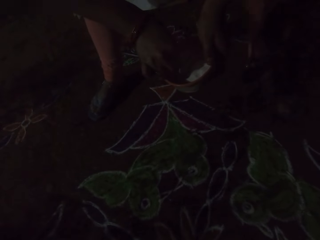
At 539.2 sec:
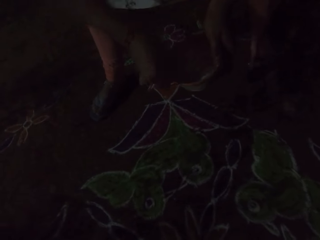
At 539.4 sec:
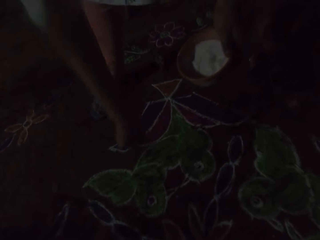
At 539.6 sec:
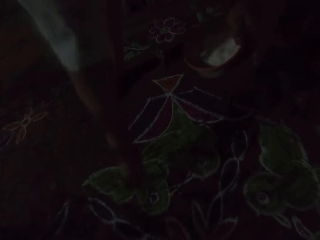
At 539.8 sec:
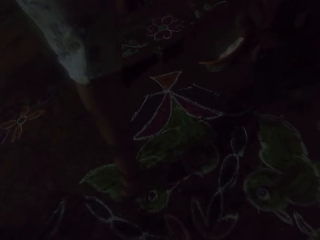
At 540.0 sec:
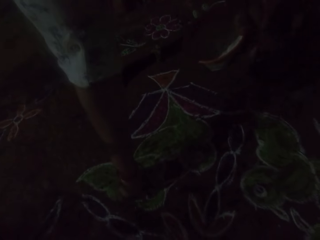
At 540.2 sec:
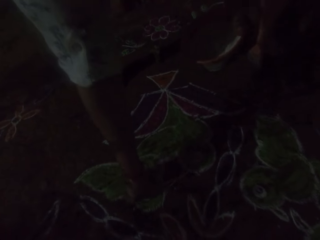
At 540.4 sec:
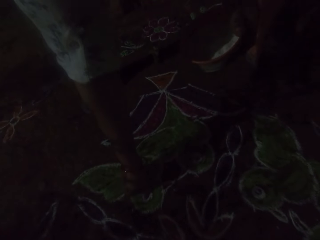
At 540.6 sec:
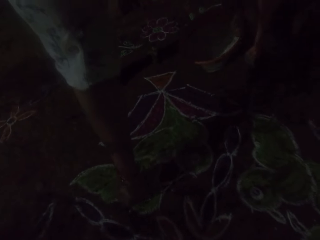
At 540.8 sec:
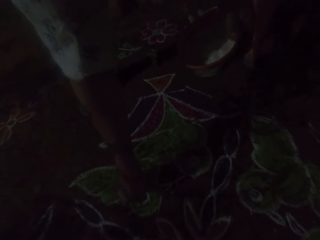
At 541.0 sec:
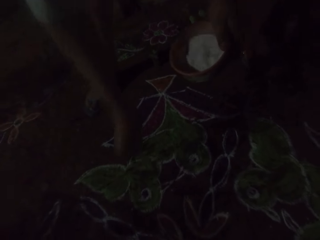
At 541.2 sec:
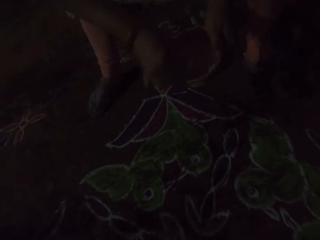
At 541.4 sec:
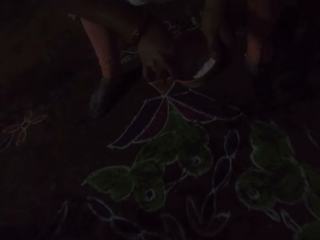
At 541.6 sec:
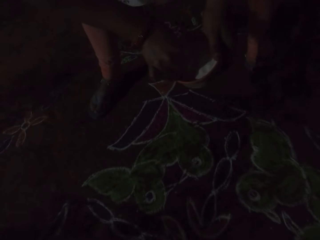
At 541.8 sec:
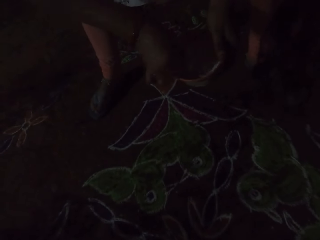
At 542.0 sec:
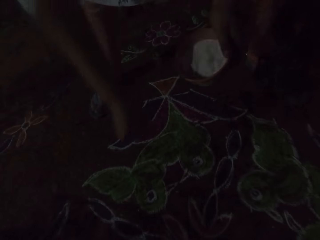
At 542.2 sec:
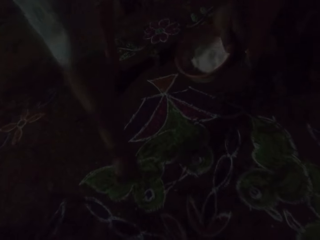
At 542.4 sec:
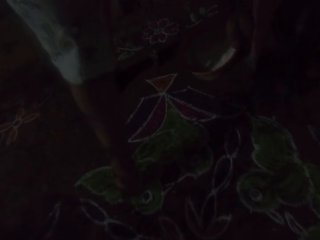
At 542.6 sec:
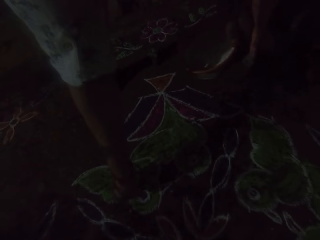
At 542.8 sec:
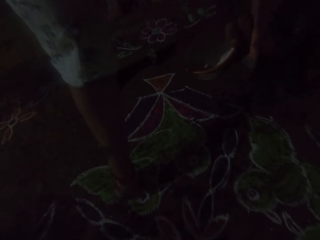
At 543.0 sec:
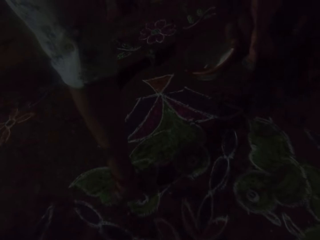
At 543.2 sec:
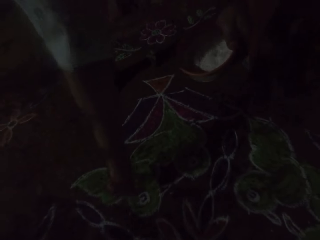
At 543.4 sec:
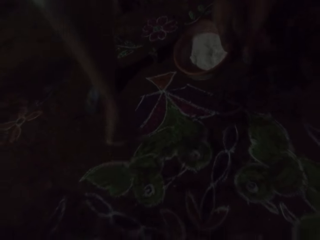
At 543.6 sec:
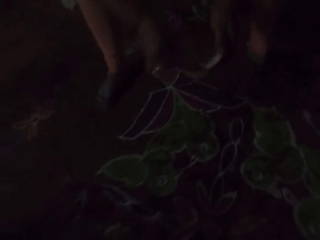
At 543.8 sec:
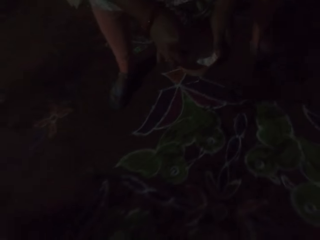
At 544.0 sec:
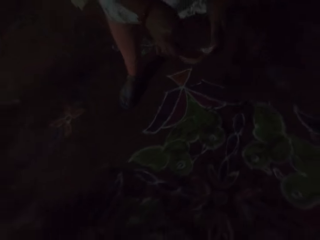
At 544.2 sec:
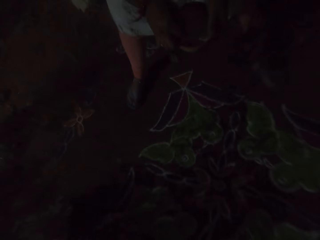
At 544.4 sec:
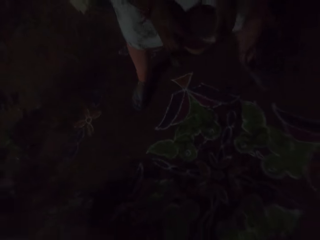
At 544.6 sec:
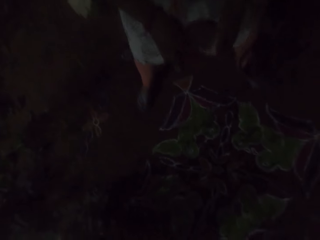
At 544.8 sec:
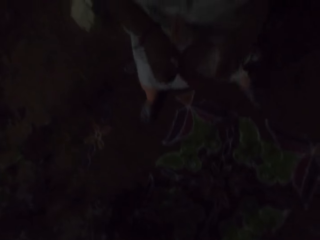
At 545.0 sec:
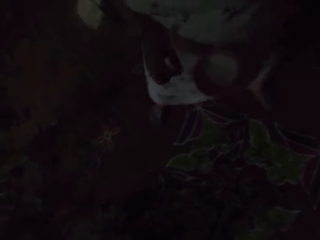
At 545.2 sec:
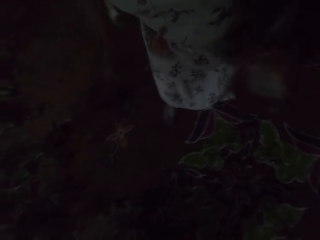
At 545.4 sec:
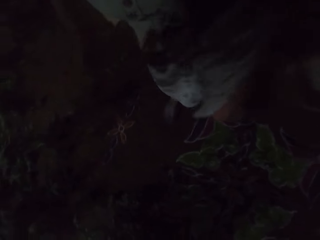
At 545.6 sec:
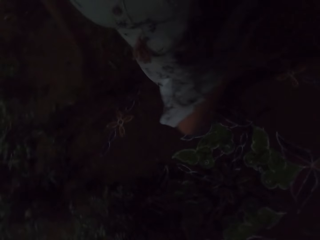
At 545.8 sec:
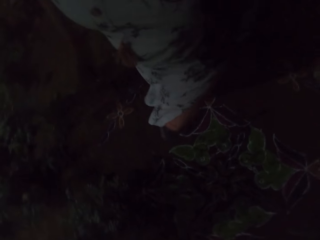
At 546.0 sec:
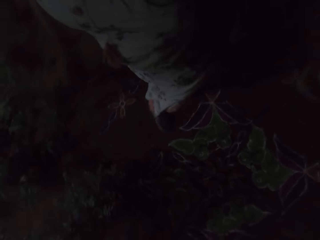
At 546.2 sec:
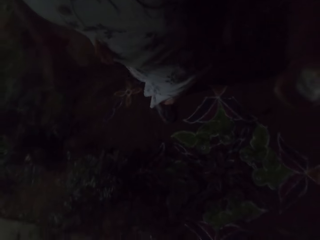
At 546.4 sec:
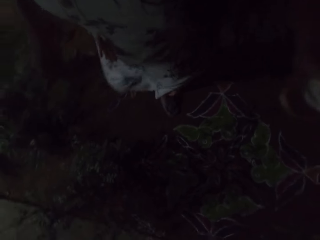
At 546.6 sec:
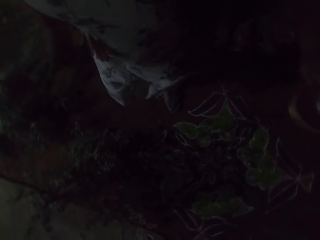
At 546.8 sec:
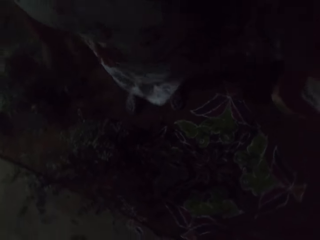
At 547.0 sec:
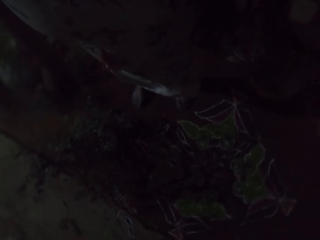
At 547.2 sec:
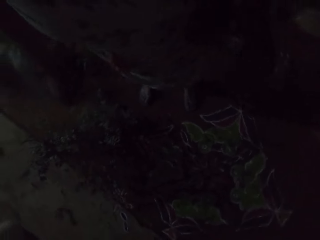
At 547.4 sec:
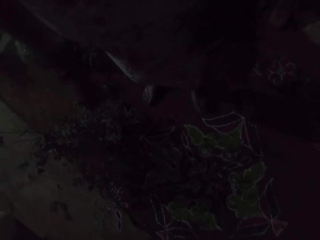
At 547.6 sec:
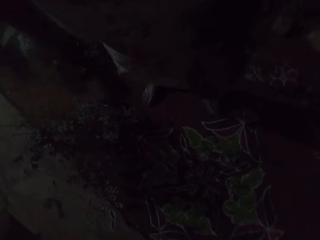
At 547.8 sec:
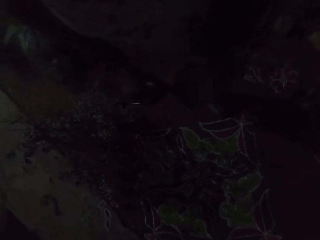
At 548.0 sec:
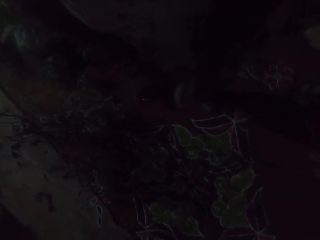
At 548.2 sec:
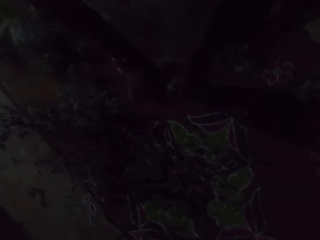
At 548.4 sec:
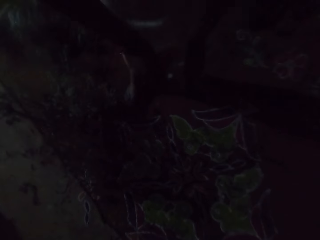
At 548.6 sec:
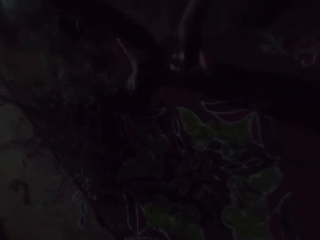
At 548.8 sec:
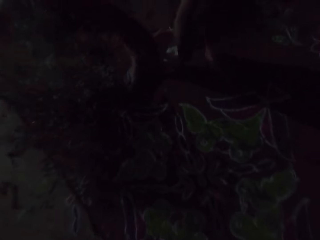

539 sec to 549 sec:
The camera wearer scoops powder from the bowl or container with her right hand. She applies some powder on the floor with her right hand. She scoops the powder from the bowl with her right hand. She applies some powder on the floor with her right hand. She scoops something from the container.

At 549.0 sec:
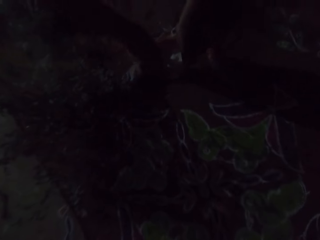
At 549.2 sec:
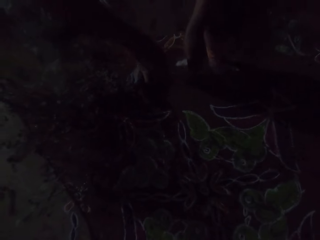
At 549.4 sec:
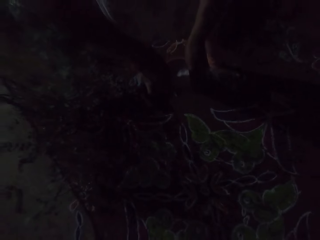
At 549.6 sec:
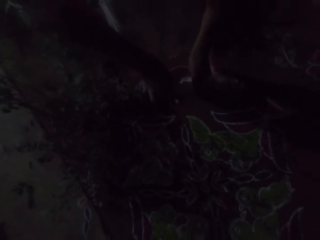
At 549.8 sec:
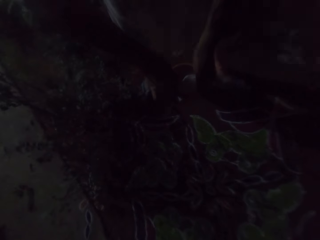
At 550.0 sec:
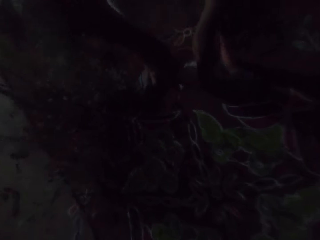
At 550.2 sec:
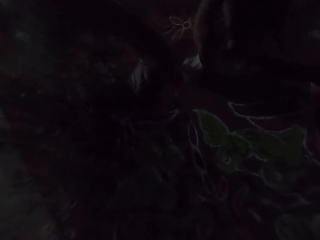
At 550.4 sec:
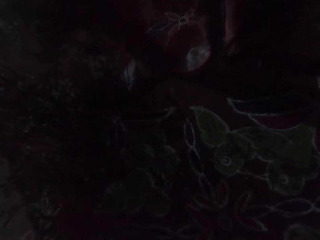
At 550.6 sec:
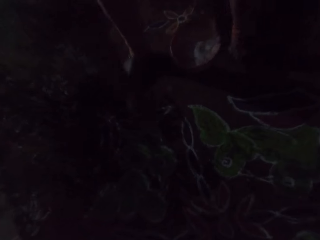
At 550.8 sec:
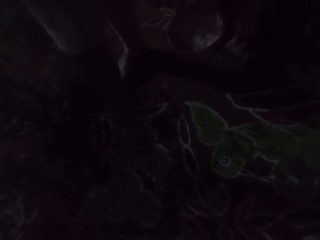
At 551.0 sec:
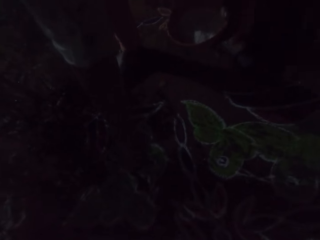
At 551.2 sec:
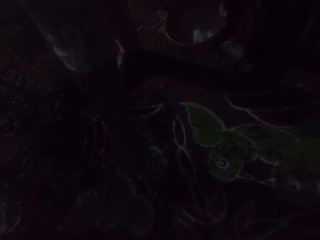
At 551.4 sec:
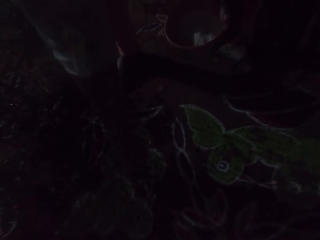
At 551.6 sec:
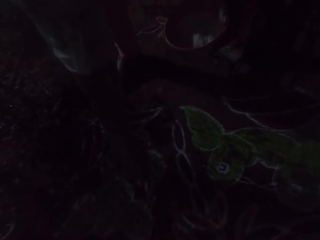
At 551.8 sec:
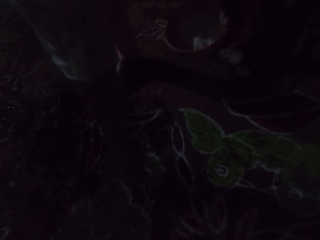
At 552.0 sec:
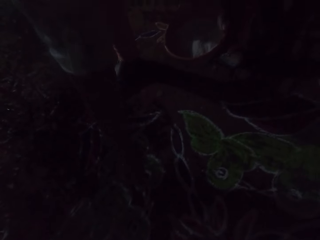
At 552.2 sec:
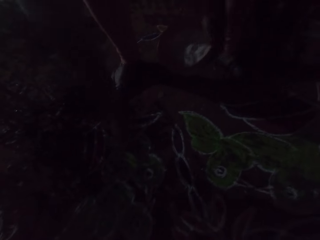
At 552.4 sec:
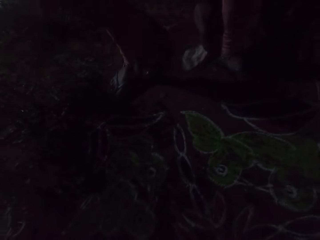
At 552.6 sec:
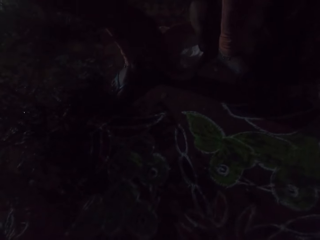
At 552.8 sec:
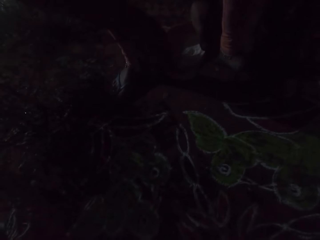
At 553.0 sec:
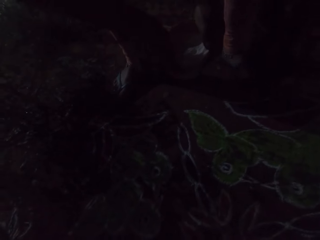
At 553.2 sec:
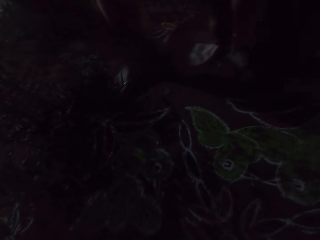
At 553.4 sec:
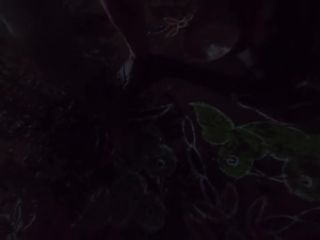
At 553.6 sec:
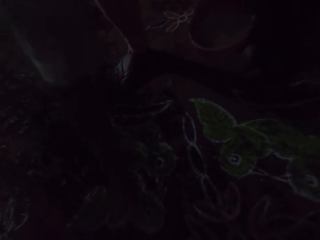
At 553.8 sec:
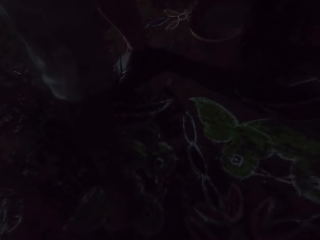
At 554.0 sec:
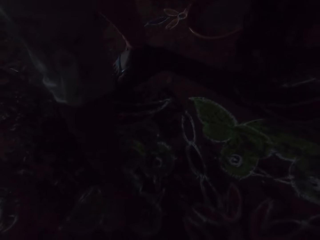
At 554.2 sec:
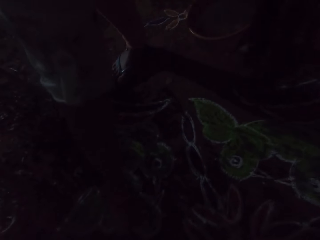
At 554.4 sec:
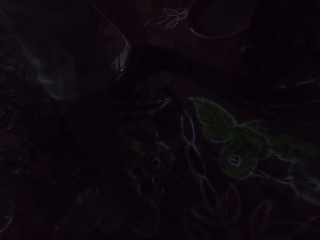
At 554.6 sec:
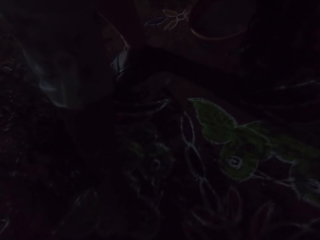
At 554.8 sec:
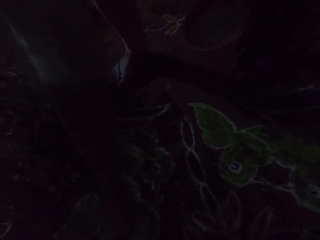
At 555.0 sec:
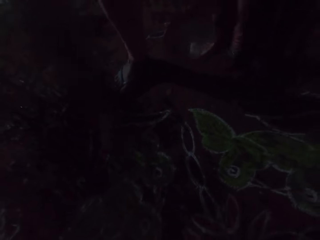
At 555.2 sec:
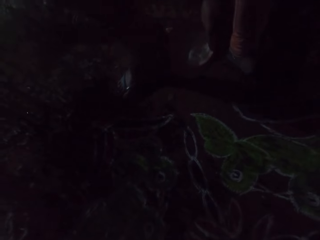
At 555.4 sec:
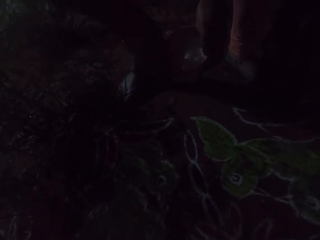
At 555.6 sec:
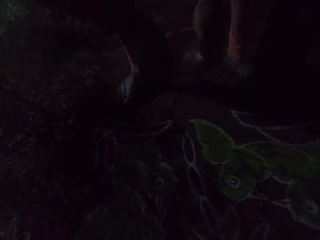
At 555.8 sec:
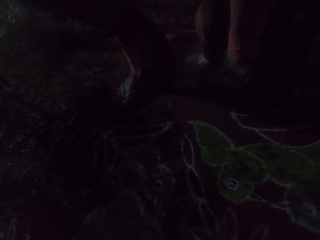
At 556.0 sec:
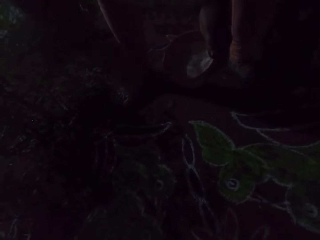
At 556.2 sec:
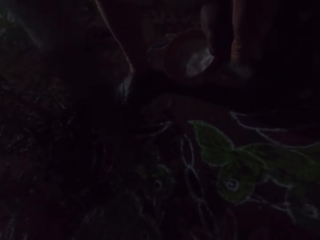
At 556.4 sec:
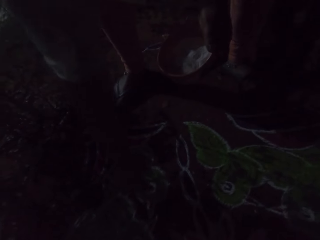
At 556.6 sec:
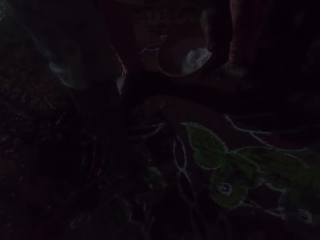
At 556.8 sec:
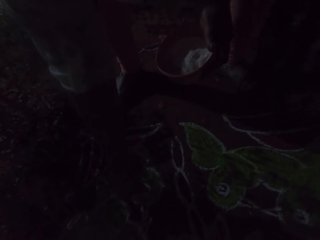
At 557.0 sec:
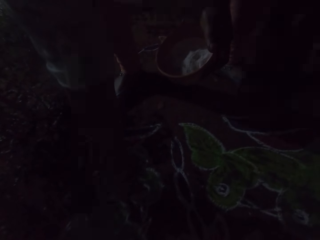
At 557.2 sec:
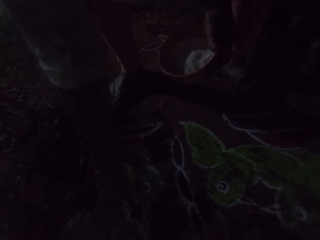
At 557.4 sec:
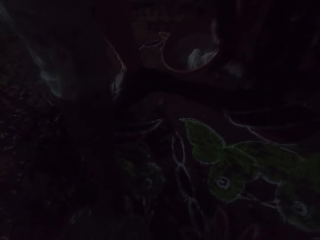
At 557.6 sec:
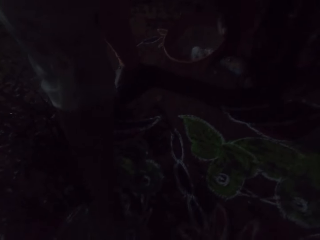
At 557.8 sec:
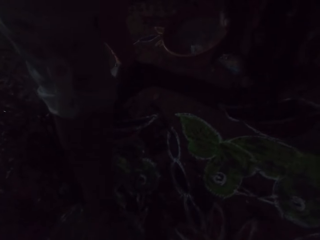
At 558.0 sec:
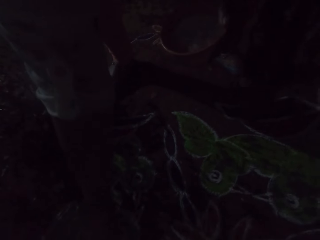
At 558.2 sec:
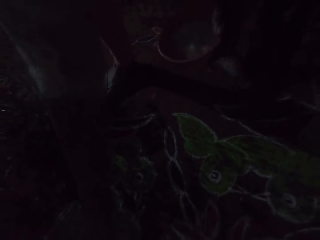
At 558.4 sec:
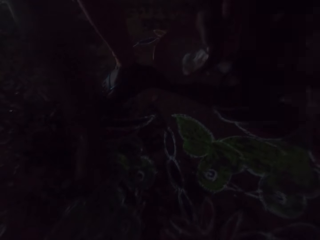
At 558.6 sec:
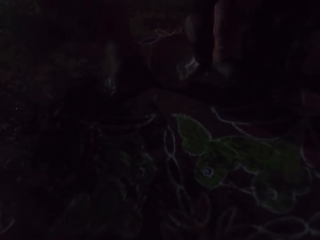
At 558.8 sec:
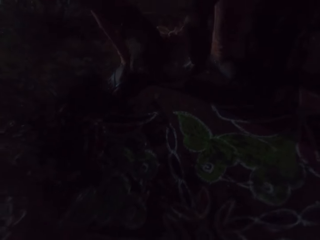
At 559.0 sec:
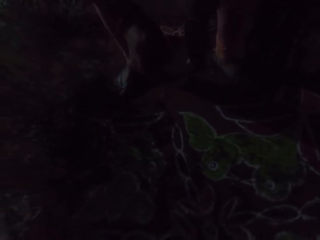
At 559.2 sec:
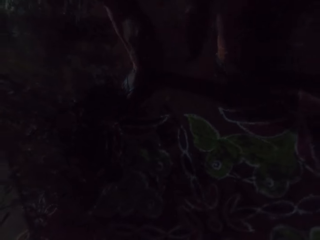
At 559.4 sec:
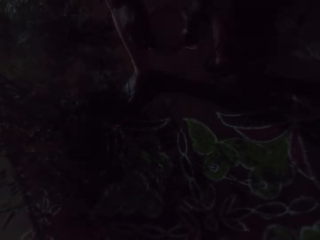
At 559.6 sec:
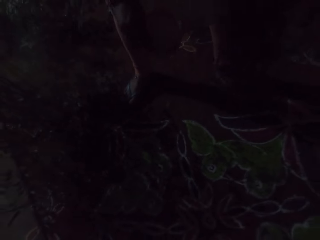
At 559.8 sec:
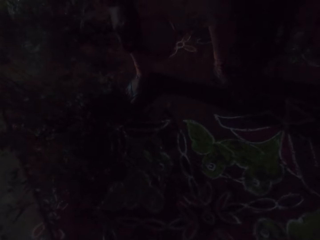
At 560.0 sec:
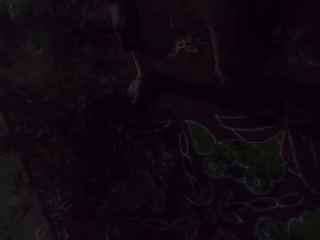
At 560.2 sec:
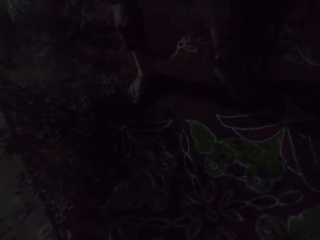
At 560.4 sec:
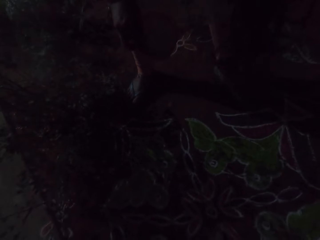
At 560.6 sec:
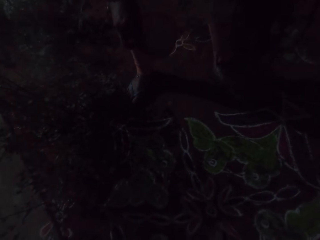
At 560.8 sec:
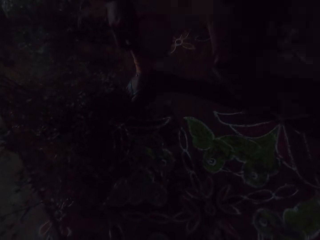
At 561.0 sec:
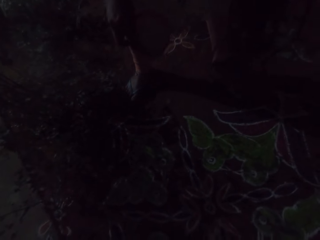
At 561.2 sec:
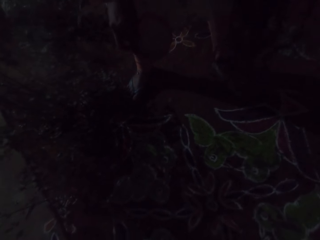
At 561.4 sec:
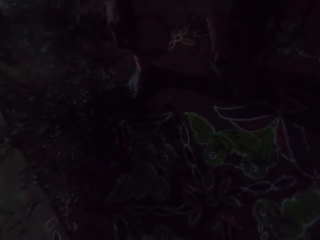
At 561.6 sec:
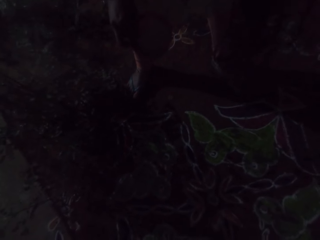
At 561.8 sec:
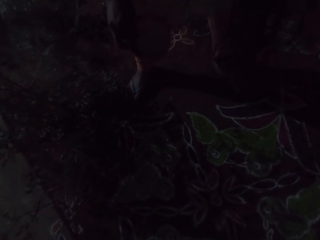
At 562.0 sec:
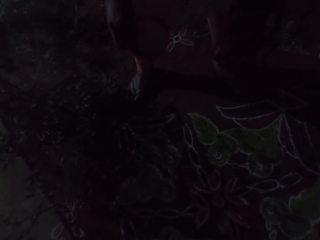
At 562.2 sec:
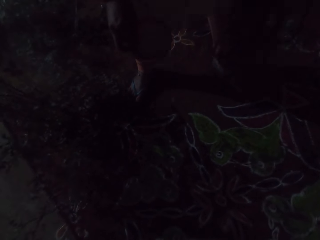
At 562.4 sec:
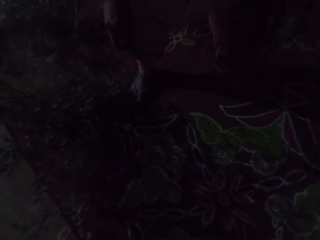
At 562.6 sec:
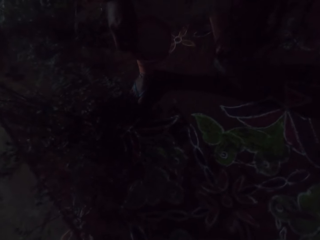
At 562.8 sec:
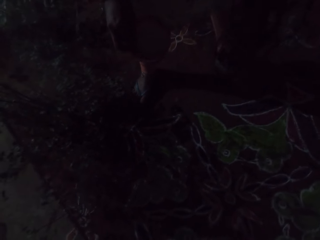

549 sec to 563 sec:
The camera wearer scoops powder from the bowl with her right hand. She applies some powder on the floor with her right hand. She scoops the powder from the bowl with her right hand. She applies some powder on the floor with her right hand. She takes some powder or salt from the bowl of powder in her left hand with her right hand. She makes patterns on the floor with the powder in her right hand. She pours the salt on the carpet. She passes the bowl of powder in her left hand to her right hand. She scoops the salt from the bowl. She scratches her left leg with her left hand.
